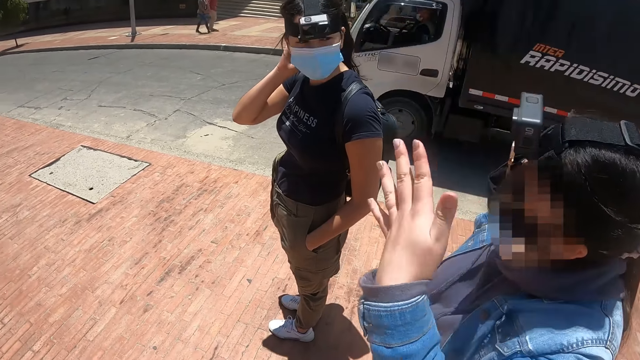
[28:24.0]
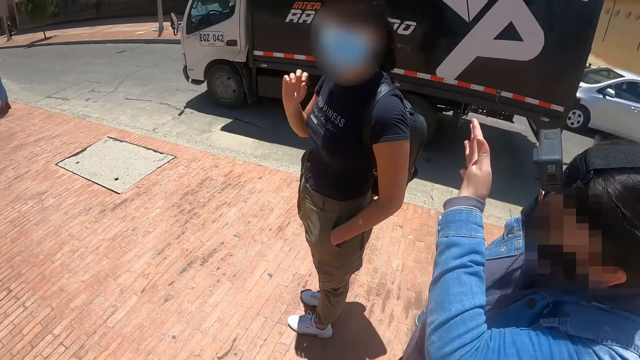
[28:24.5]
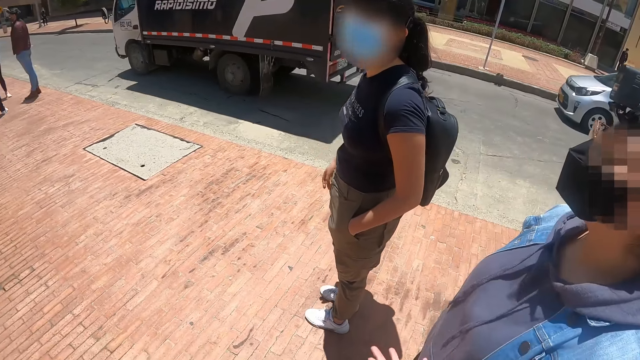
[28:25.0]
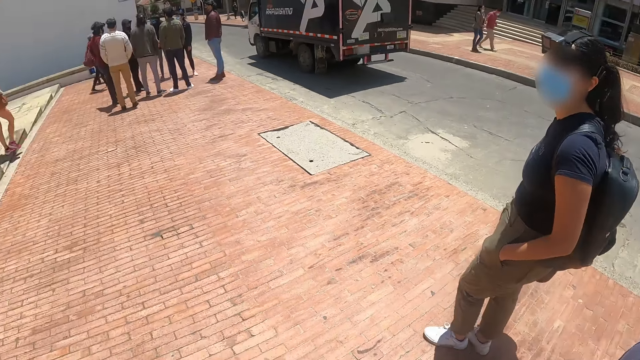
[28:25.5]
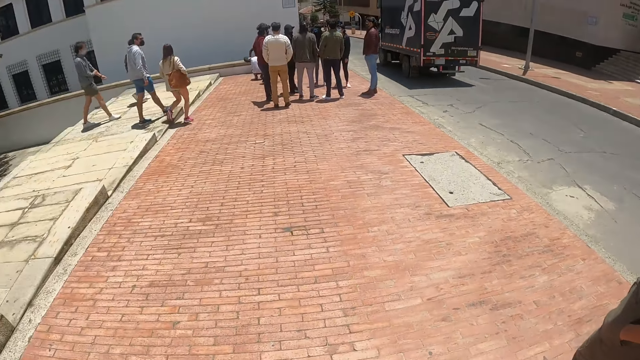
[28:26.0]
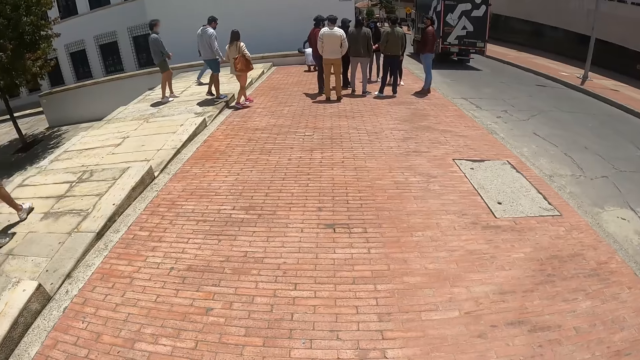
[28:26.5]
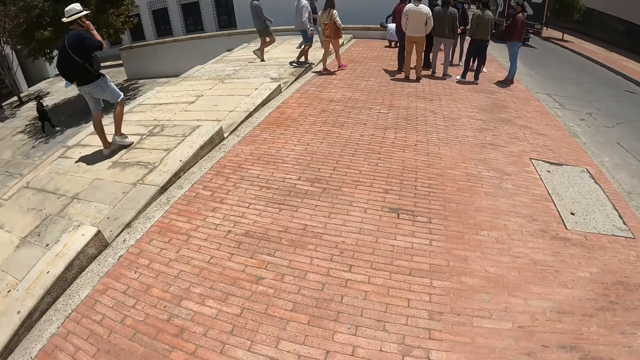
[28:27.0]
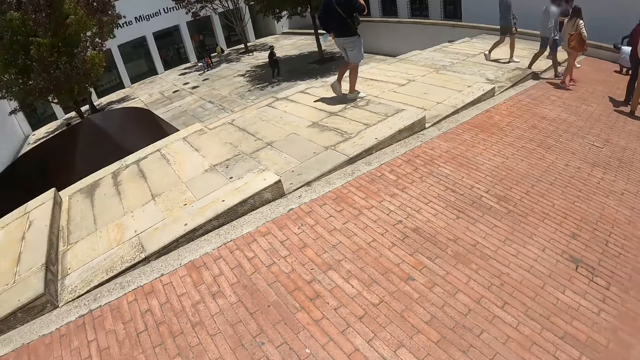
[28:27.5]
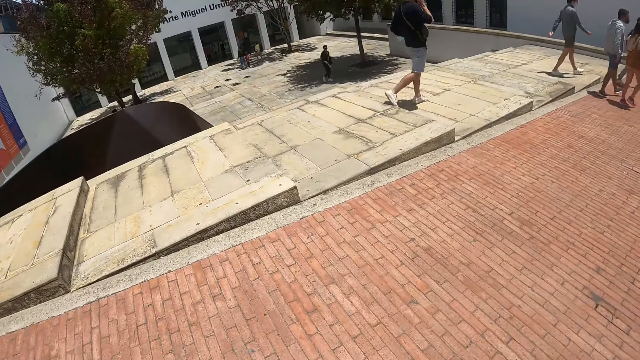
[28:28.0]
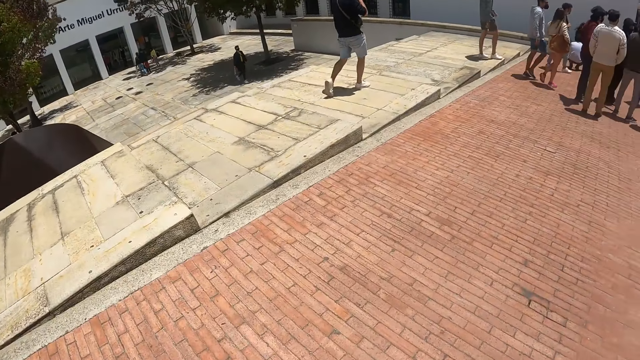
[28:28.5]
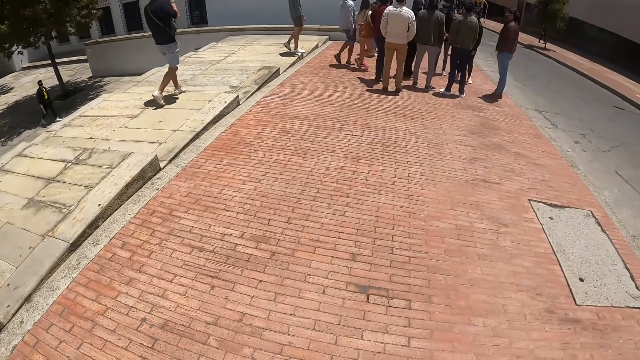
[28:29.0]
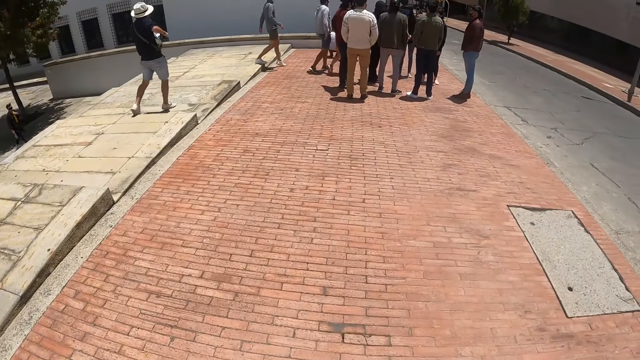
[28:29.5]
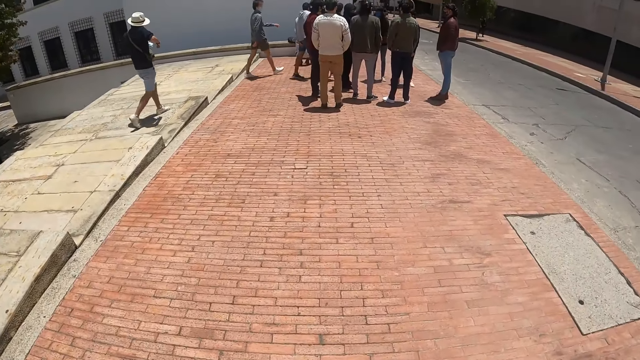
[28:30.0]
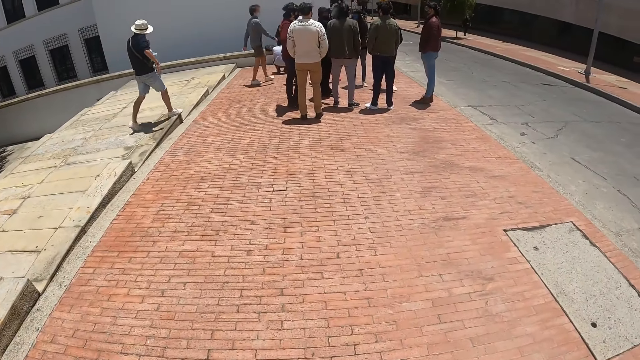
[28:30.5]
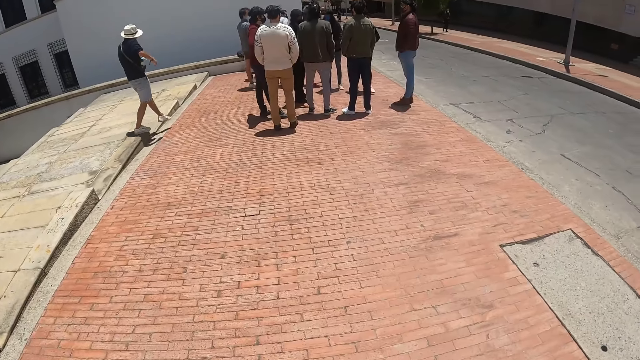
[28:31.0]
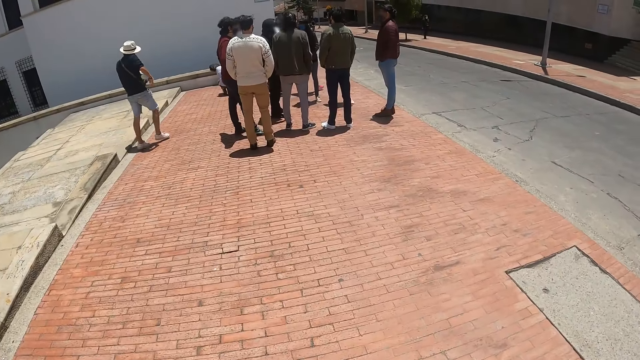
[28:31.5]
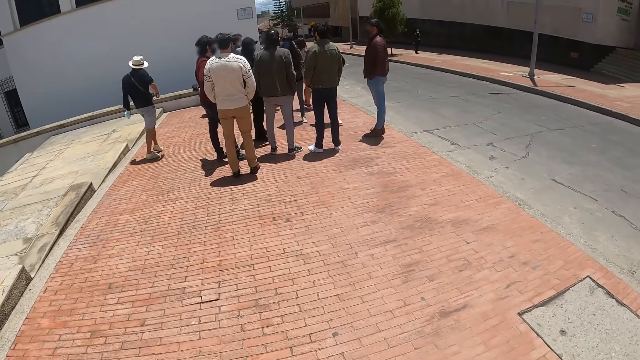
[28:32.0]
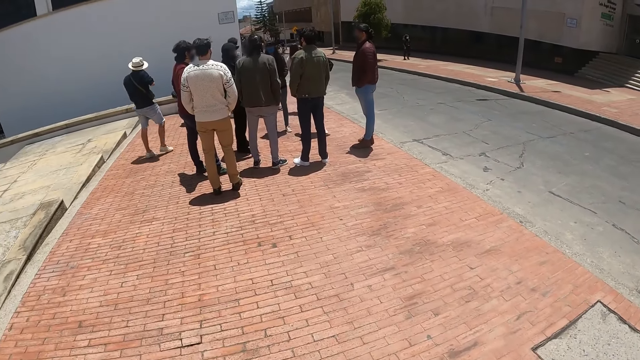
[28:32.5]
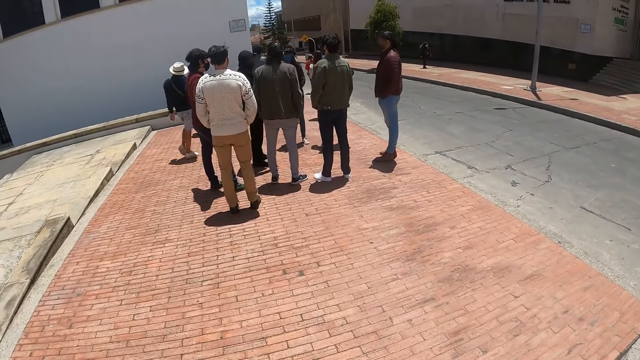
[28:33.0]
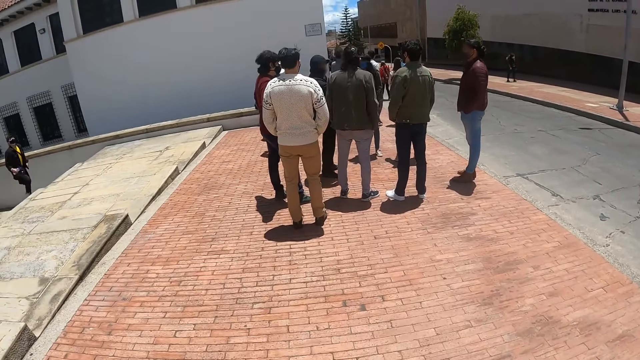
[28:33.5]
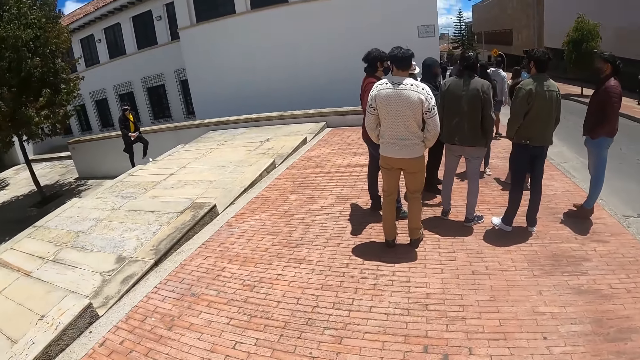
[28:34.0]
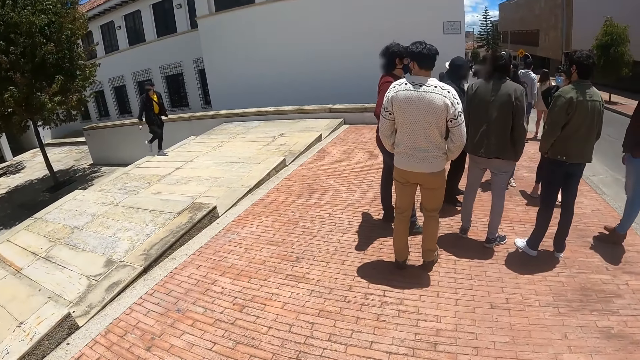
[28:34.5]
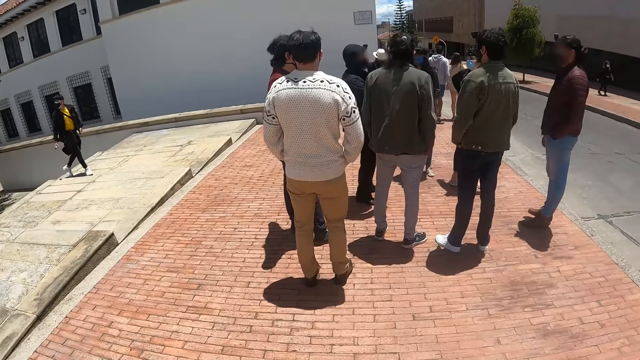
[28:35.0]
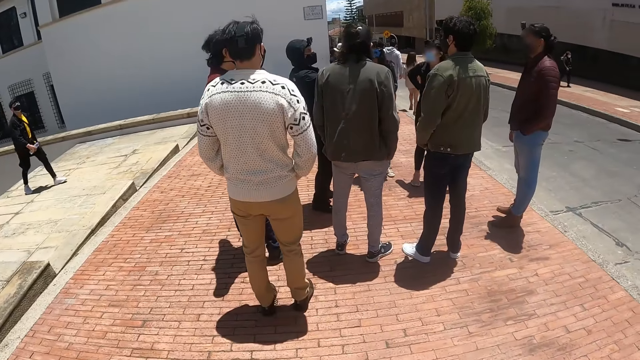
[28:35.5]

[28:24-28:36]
The camera wearer looks around. They walk along the street path.

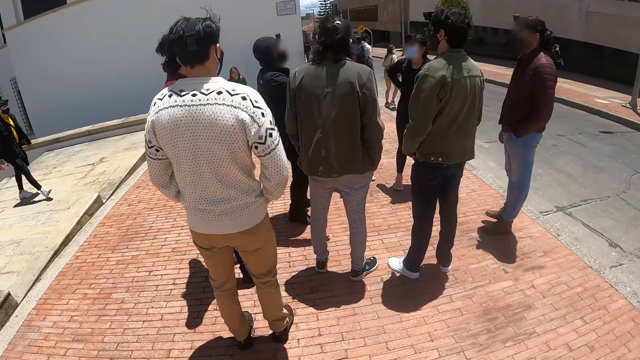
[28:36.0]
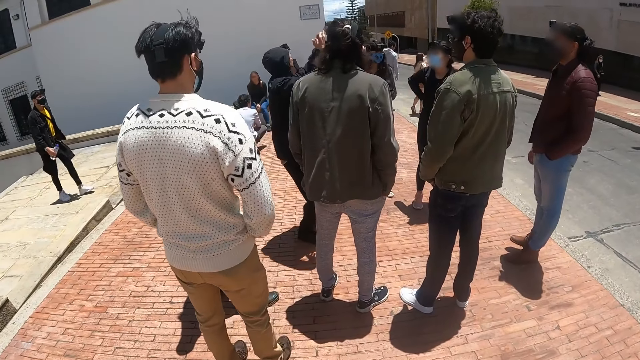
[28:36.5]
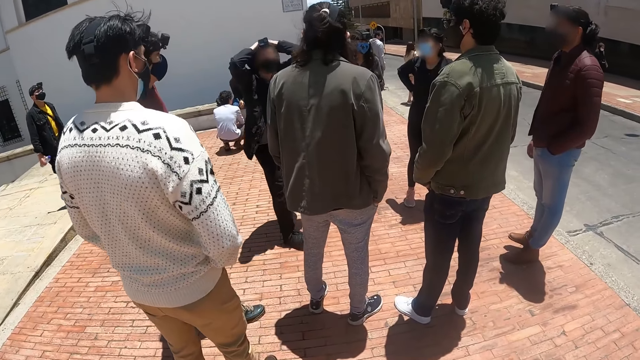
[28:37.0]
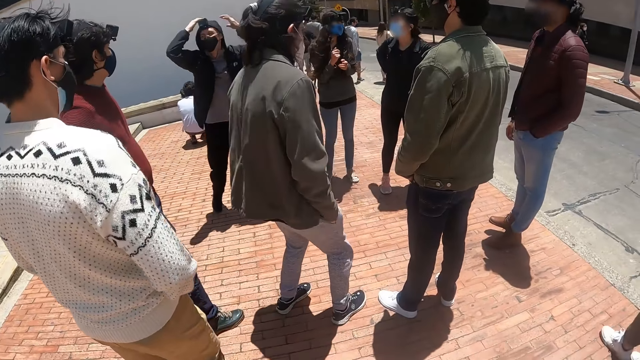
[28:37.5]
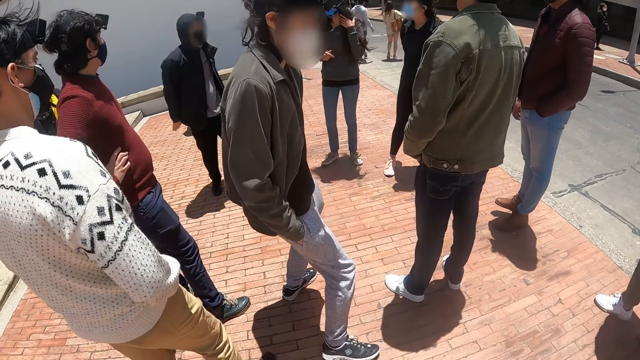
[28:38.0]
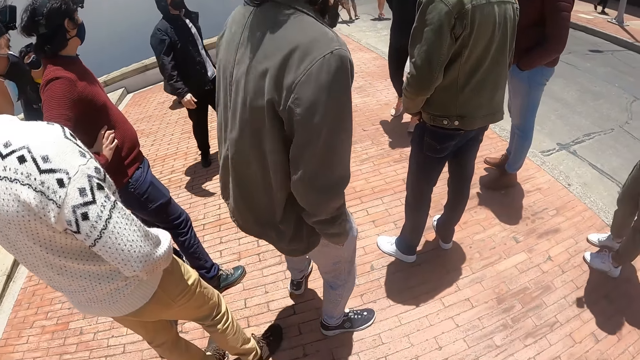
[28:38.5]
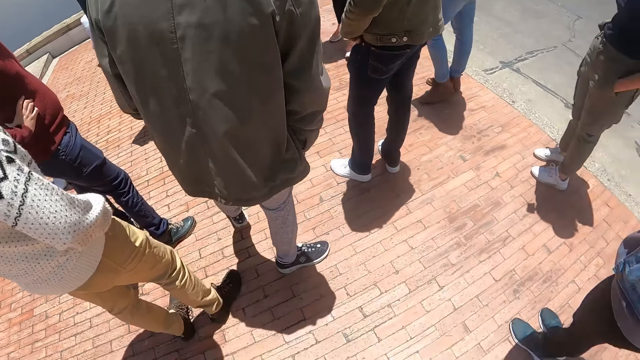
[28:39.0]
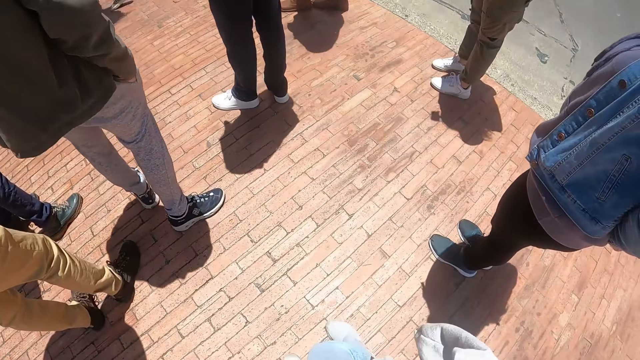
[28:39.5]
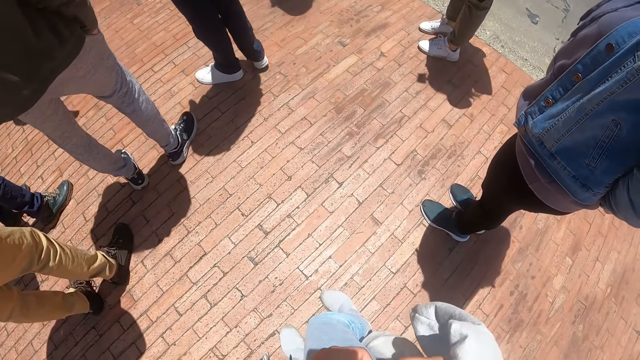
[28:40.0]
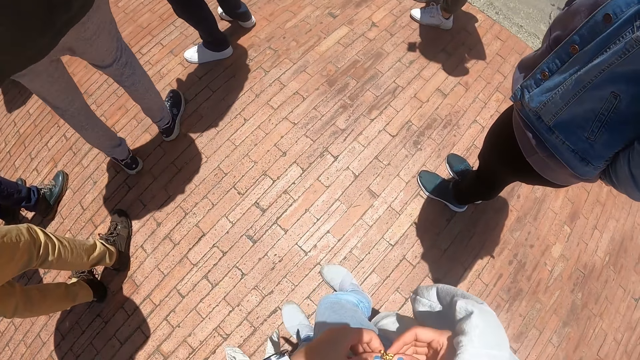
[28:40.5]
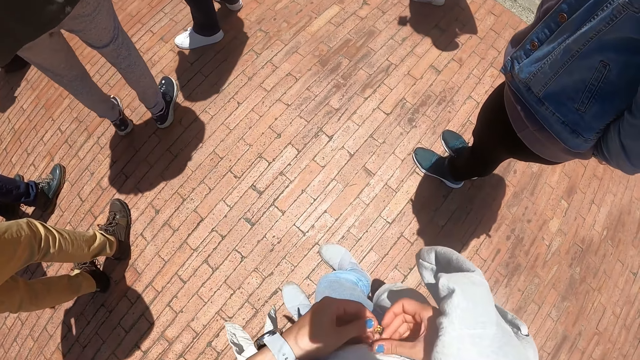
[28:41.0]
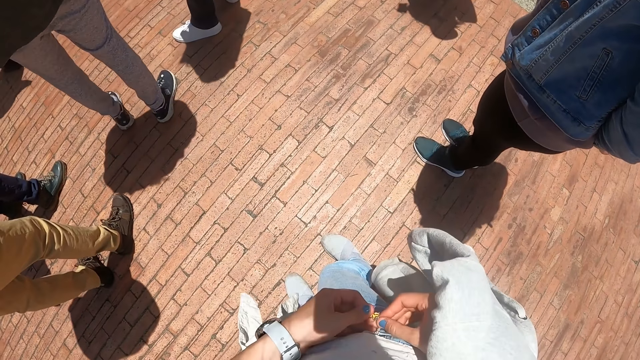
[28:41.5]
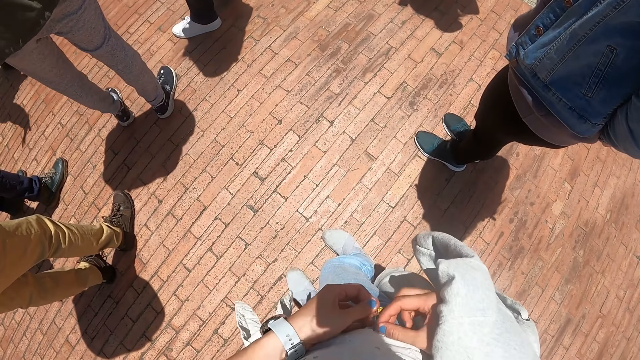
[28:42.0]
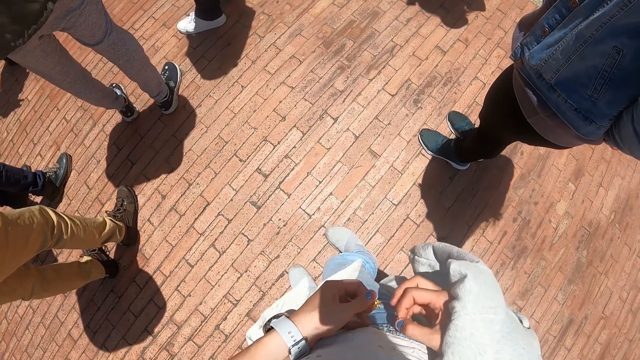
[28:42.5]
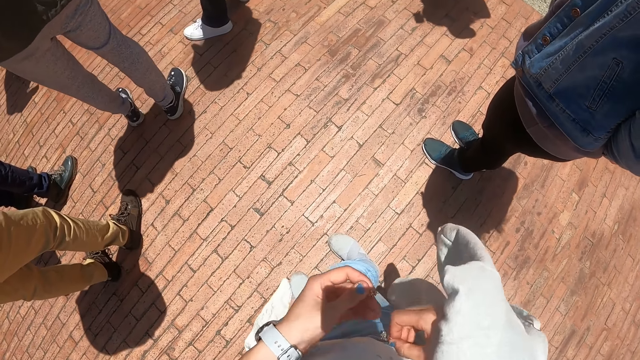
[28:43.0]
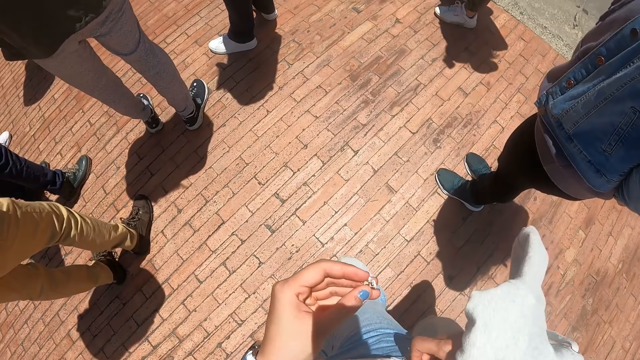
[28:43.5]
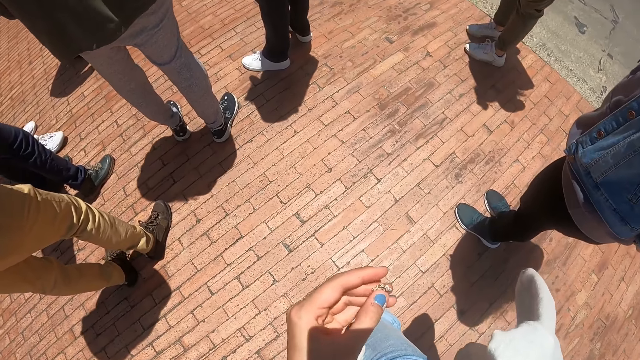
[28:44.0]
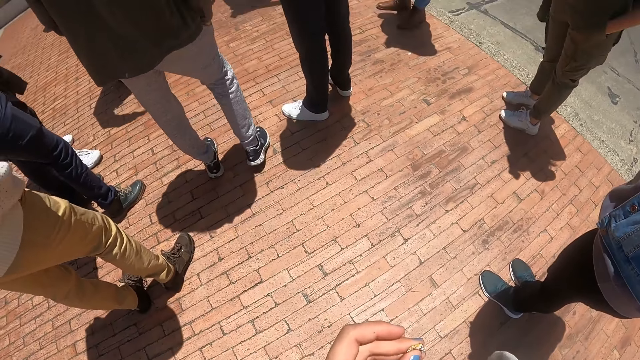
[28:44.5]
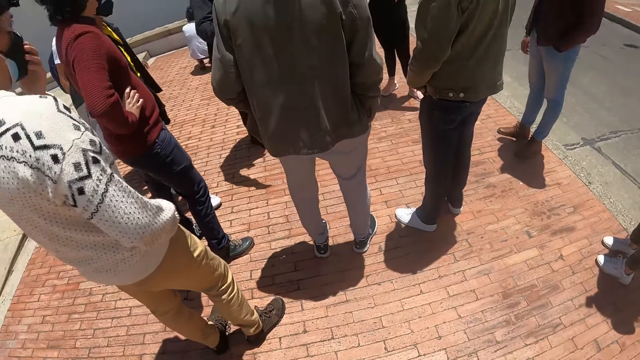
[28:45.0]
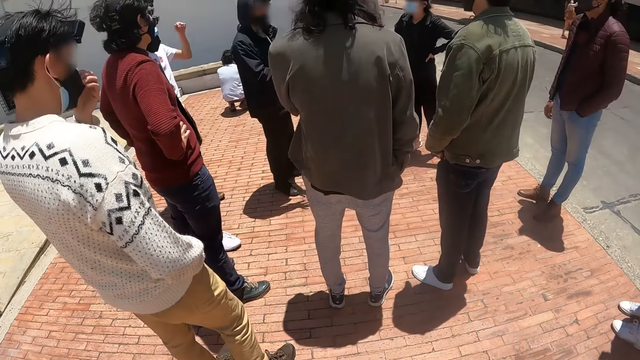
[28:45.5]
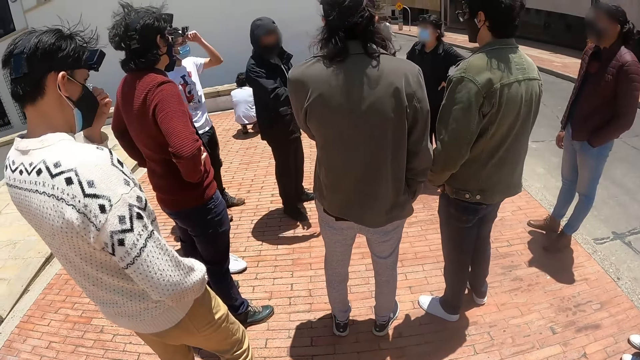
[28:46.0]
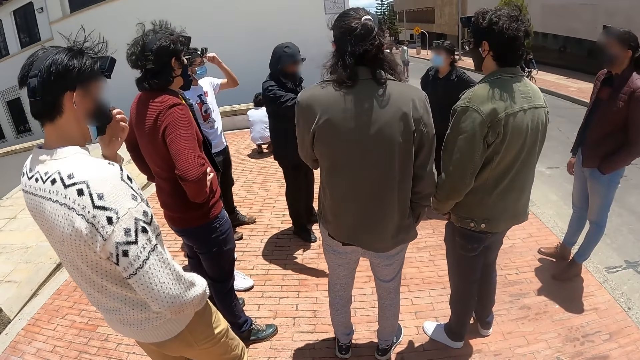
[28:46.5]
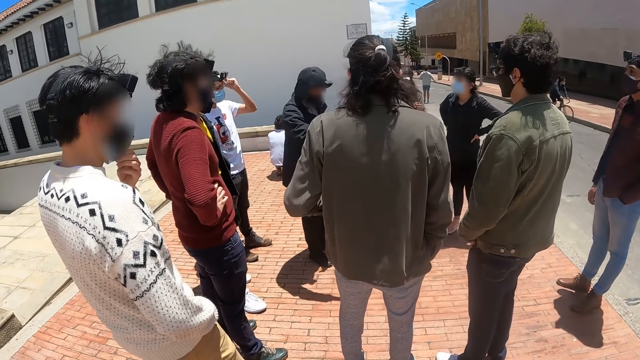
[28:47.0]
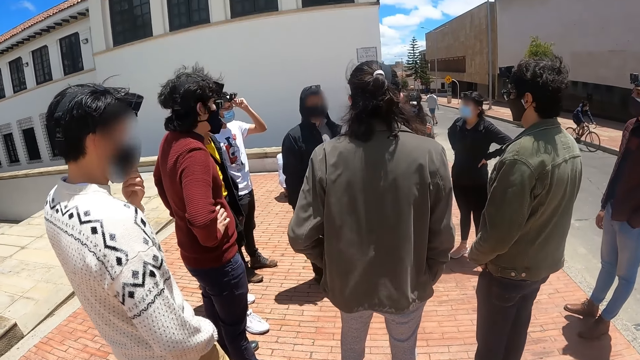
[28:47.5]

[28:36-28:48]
The camera wearer touches her necklace. She looks down. She holds the necklace in her hand. She looks around.
